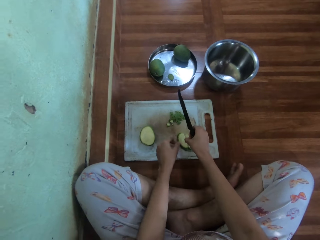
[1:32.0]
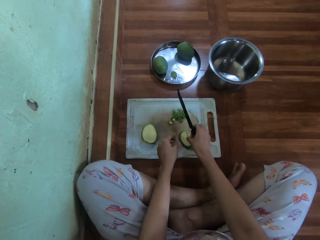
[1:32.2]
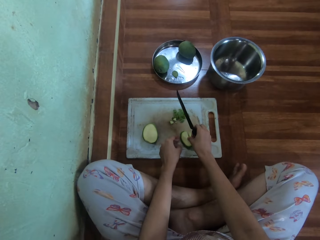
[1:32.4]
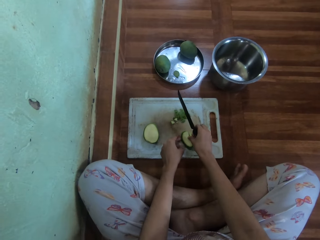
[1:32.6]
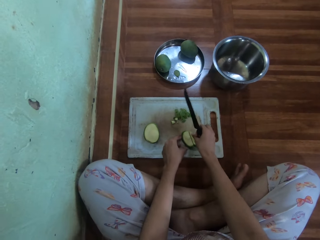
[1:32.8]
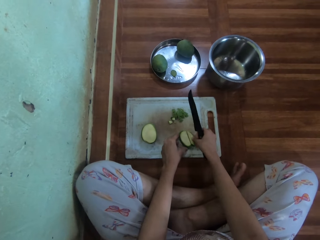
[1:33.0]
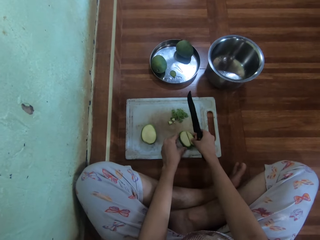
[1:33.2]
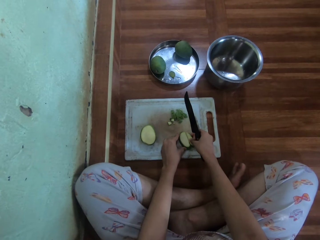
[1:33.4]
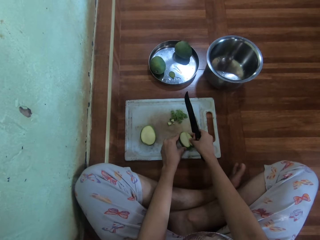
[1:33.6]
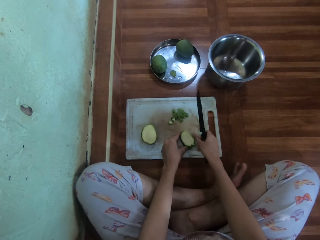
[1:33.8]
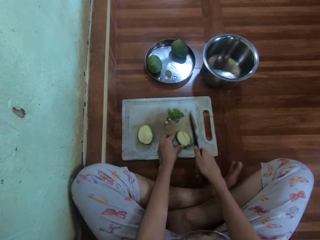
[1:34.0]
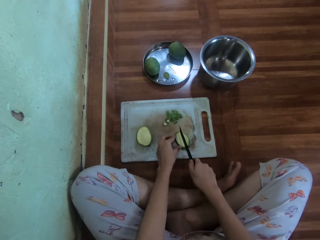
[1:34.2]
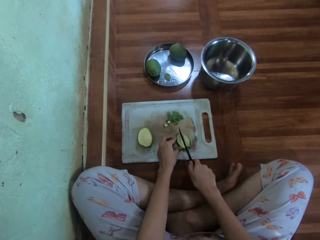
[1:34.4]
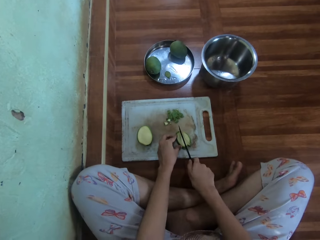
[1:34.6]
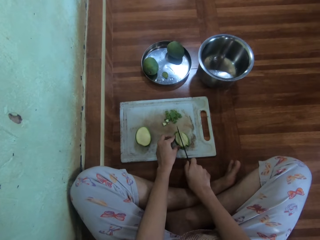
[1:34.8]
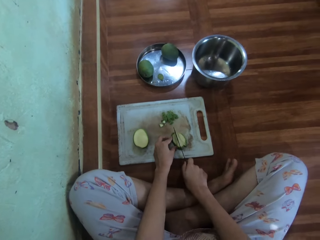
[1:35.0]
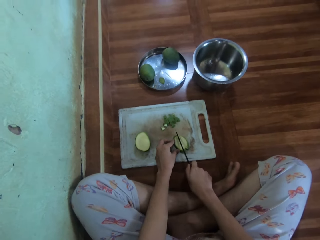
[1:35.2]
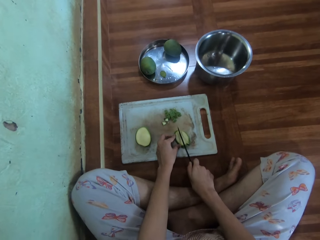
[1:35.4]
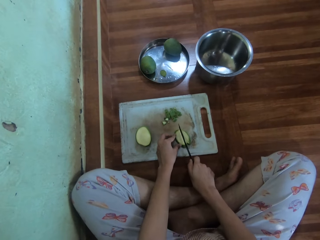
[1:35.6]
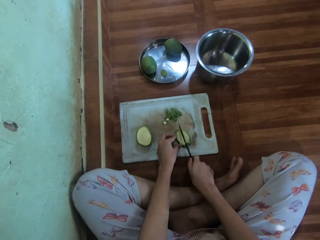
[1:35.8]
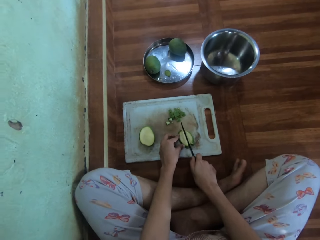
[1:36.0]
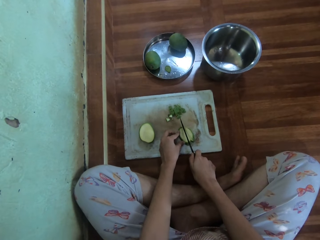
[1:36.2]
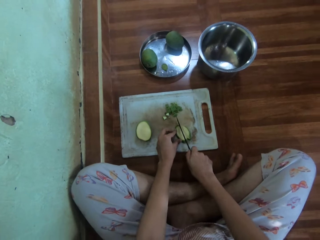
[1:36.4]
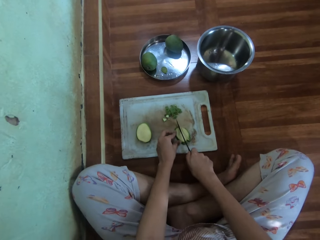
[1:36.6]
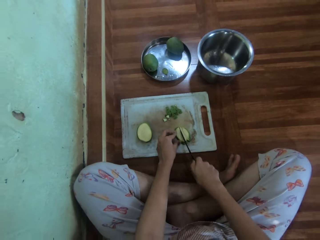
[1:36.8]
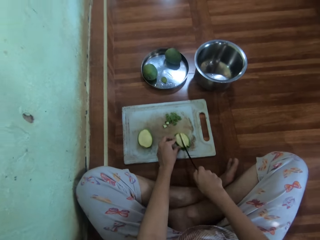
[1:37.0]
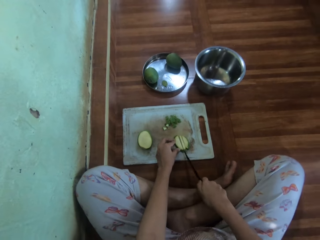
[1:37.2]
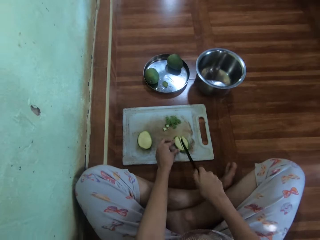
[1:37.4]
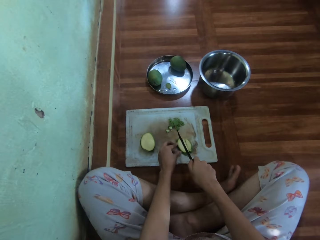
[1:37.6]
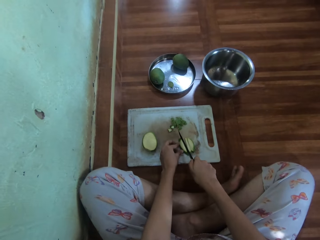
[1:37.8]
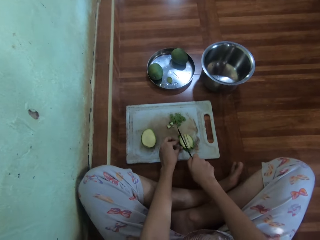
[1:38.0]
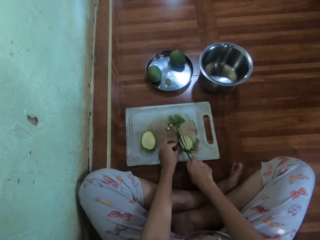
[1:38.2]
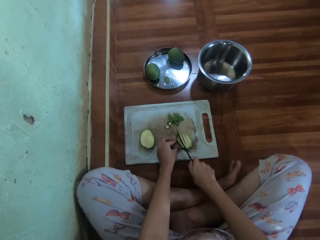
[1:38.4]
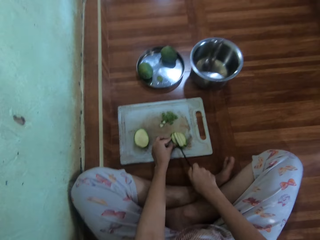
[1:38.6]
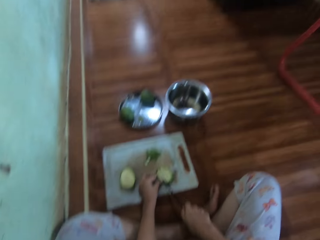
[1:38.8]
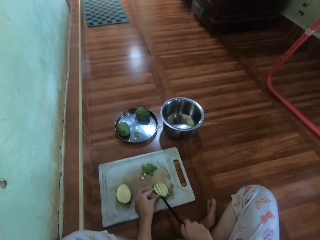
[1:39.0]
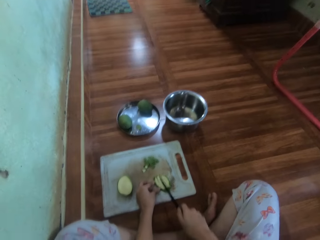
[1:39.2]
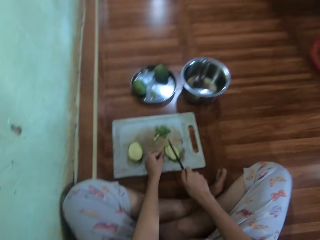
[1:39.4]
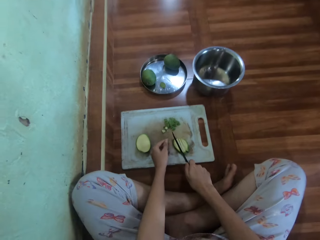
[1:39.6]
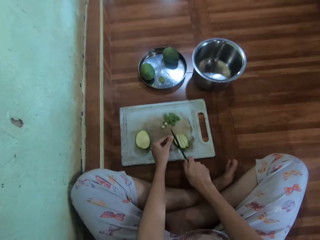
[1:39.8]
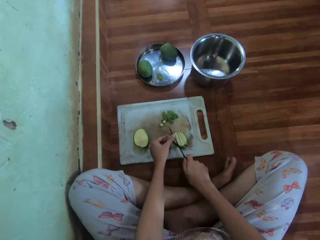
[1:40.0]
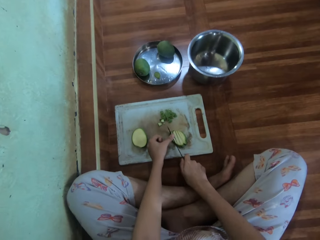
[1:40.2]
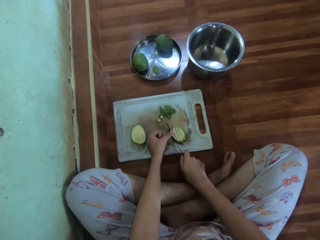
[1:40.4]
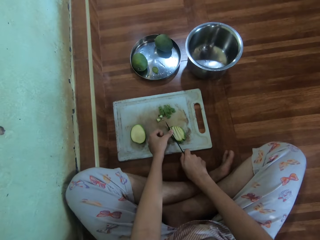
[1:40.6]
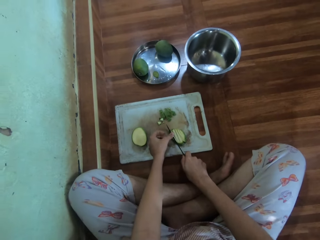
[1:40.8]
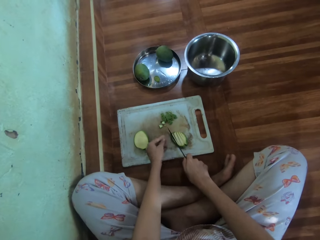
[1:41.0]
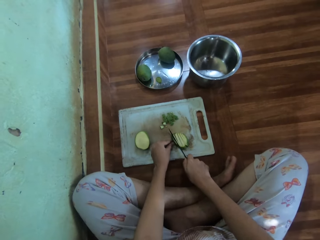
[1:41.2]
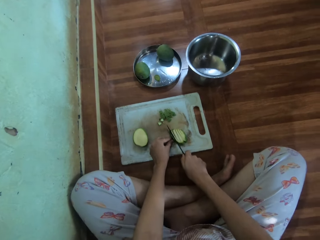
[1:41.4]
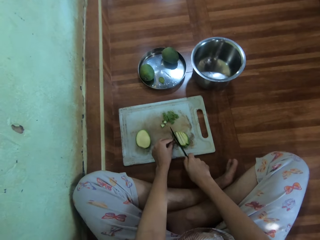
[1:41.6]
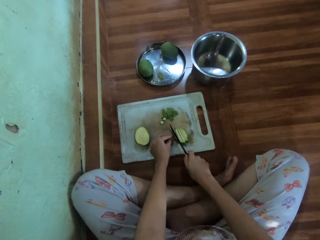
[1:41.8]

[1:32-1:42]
The camera wearer places the piece of the mango on the chopping board. They chop the mango.

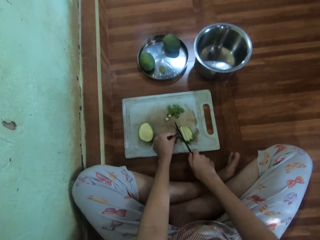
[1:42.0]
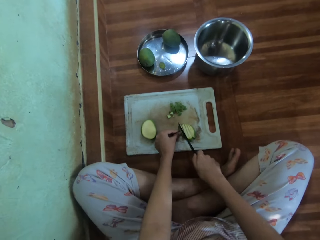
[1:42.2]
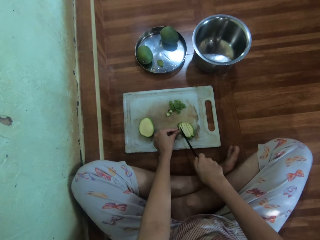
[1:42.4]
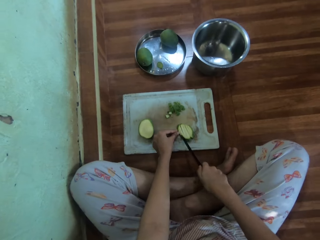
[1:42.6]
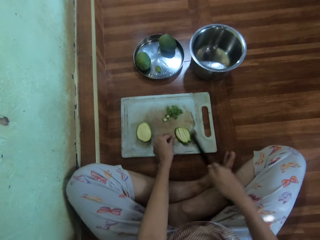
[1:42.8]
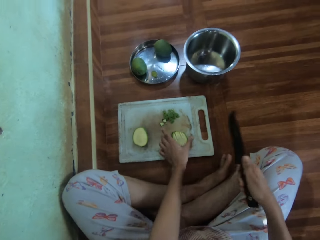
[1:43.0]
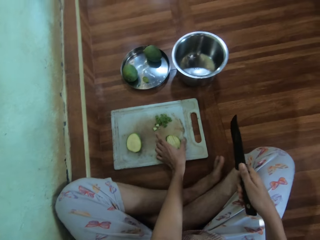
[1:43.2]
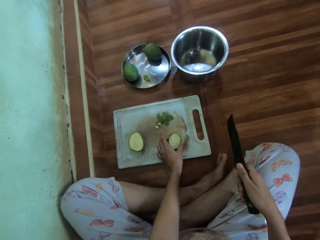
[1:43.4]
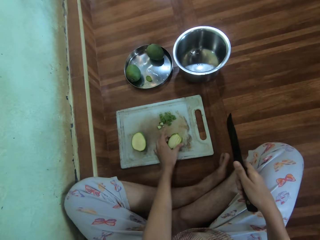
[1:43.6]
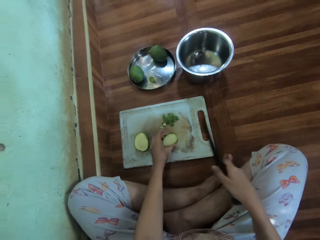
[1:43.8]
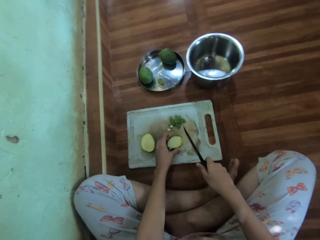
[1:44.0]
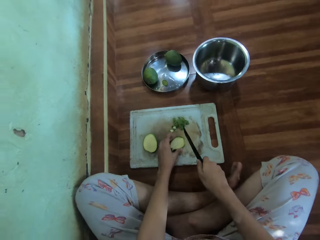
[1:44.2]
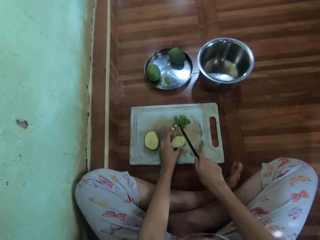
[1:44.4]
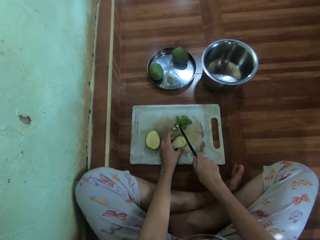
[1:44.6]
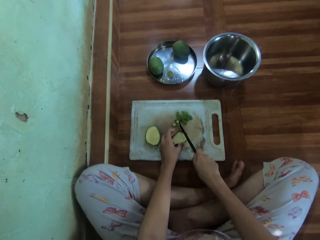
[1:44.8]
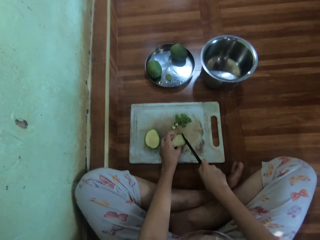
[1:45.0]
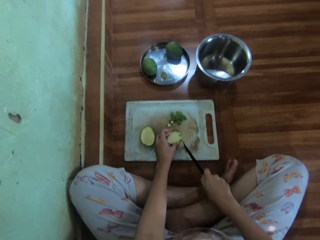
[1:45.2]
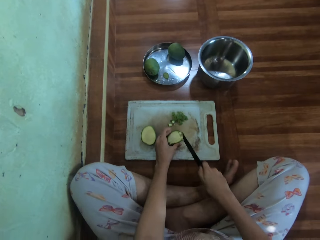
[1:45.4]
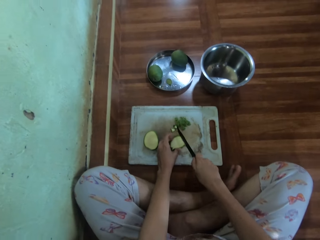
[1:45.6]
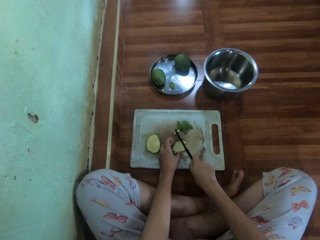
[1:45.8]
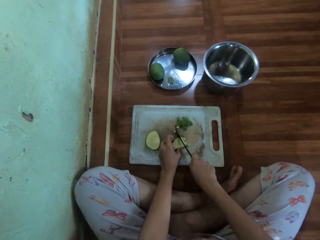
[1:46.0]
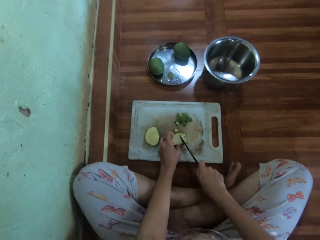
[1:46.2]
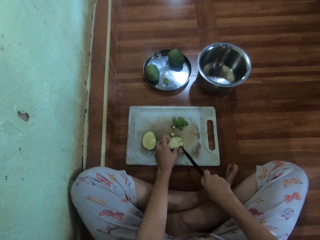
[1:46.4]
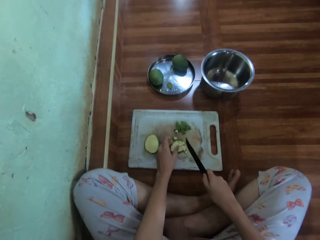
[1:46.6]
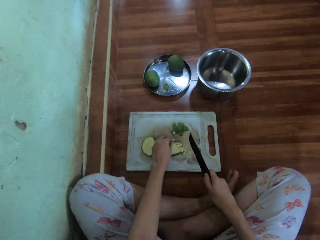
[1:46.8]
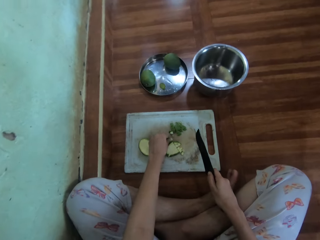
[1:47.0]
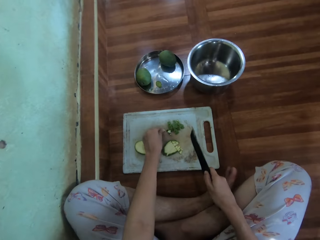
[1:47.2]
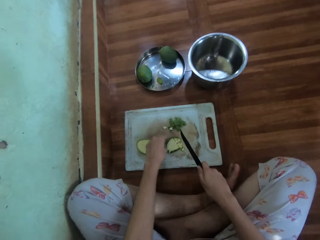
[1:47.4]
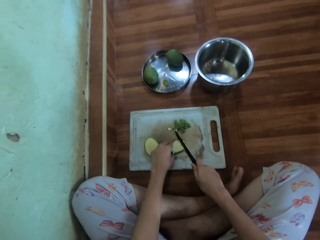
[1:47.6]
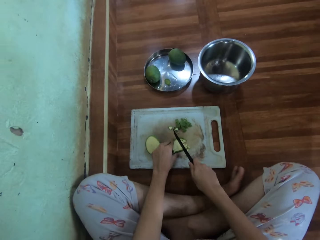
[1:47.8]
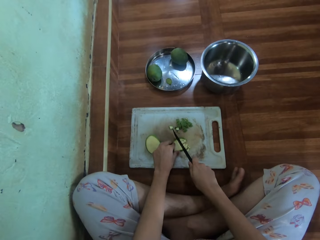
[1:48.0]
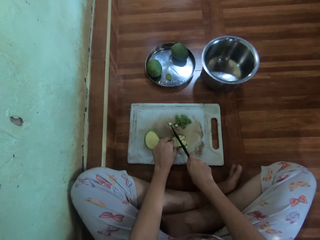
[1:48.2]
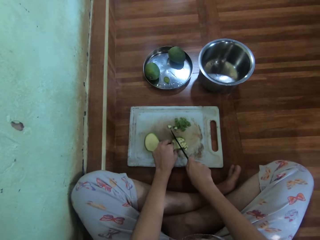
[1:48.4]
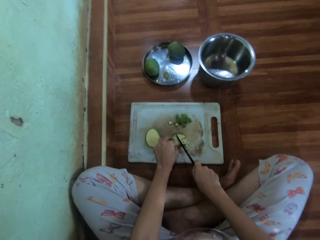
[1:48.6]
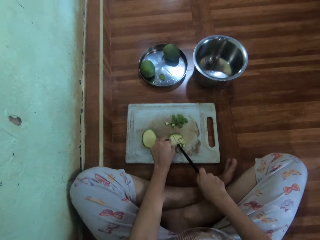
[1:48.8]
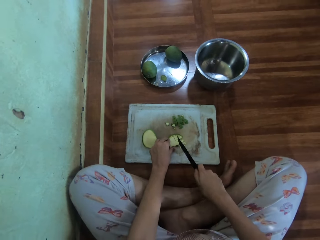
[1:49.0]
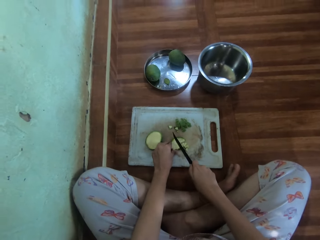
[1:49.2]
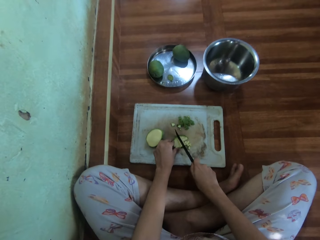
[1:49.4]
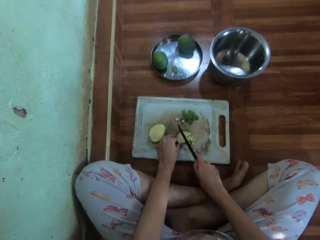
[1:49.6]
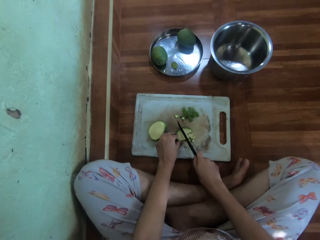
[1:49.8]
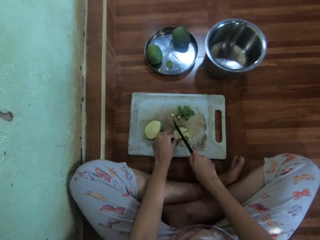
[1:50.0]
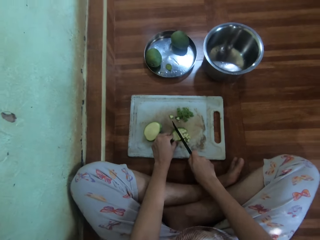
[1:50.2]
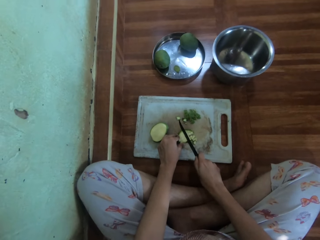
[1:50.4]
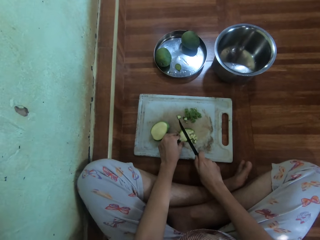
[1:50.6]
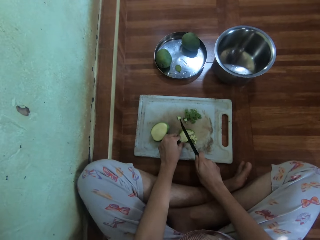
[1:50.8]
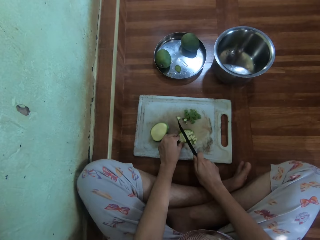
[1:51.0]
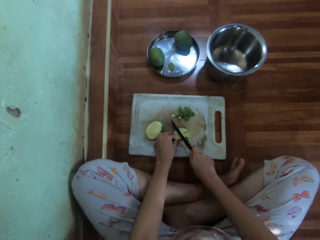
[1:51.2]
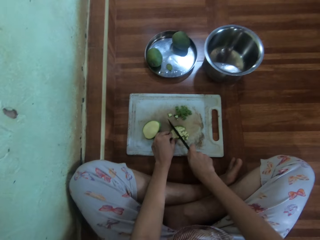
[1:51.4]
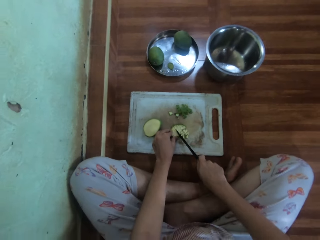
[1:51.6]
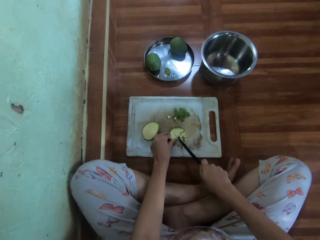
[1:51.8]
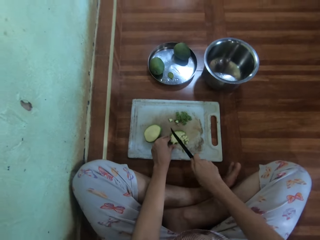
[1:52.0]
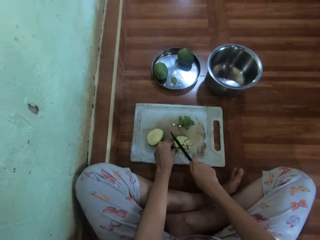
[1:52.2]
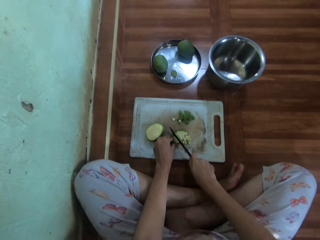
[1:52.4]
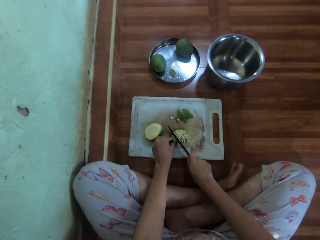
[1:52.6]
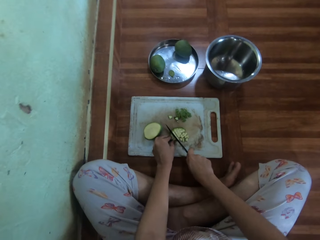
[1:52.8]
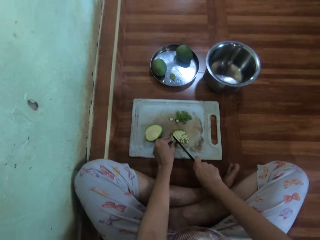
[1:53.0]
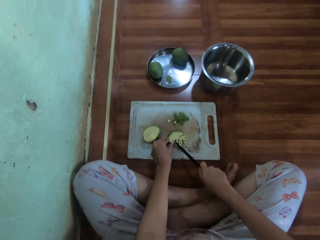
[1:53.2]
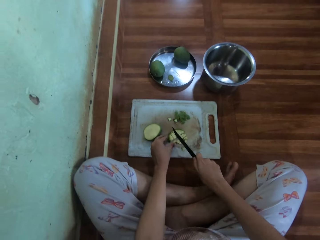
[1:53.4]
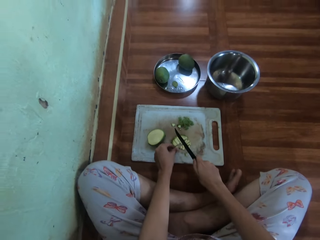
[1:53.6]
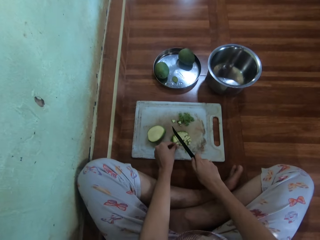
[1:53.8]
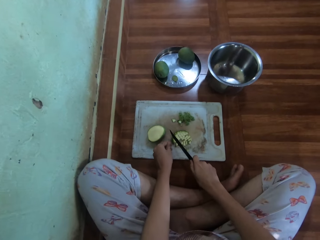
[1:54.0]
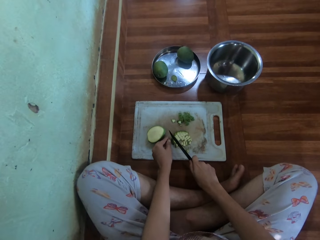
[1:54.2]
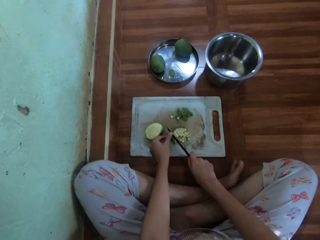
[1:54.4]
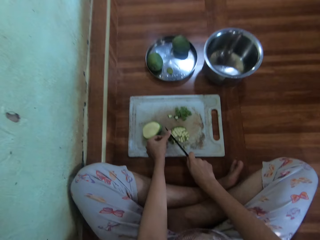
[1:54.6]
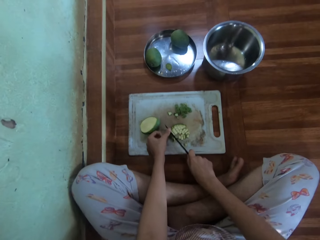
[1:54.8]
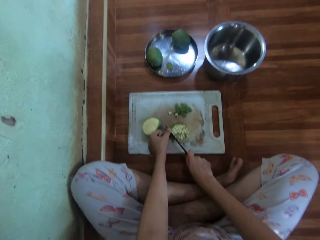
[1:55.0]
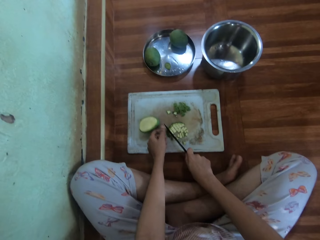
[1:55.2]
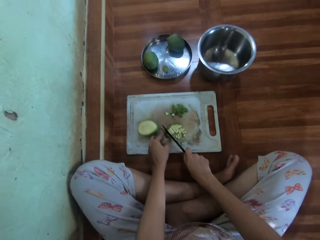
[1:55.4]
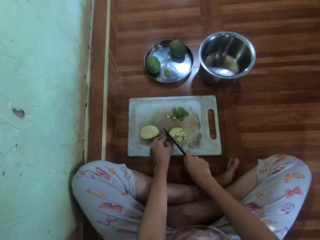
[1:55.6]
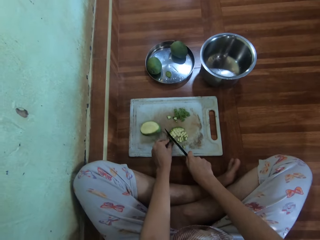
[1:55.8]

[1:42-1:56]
The camera wearer rotates the mango. They chop the mango.
